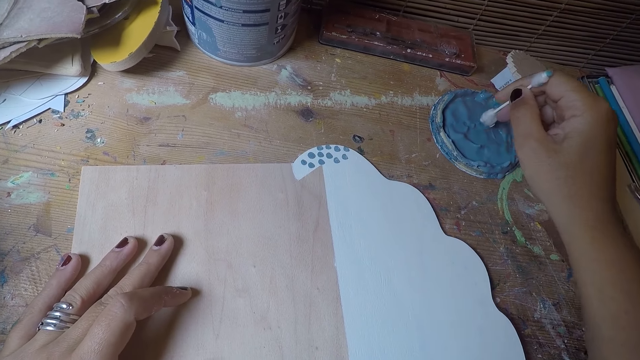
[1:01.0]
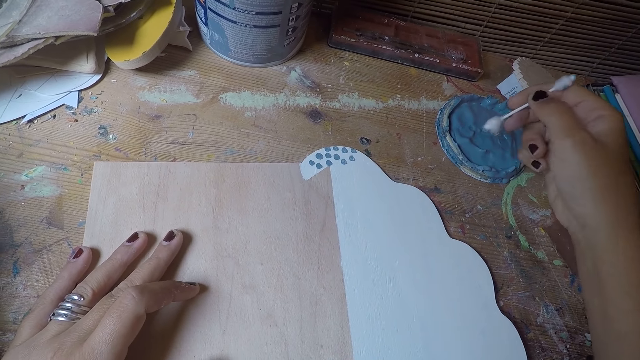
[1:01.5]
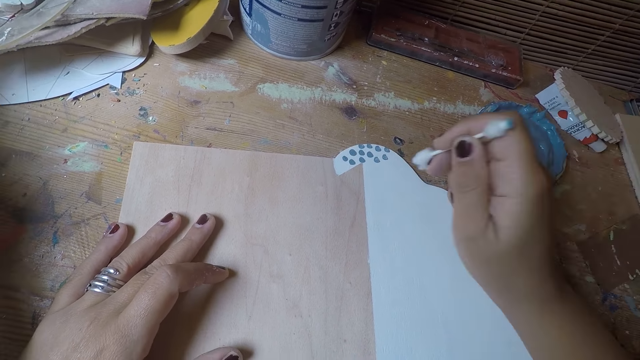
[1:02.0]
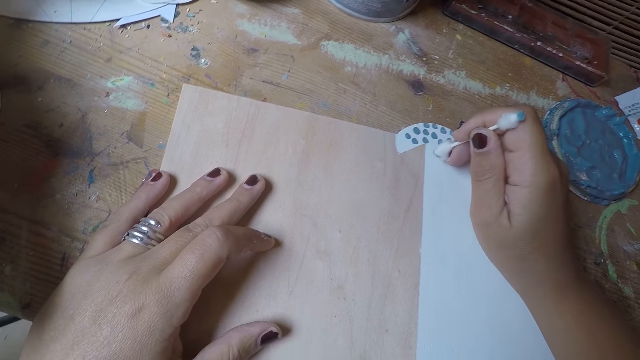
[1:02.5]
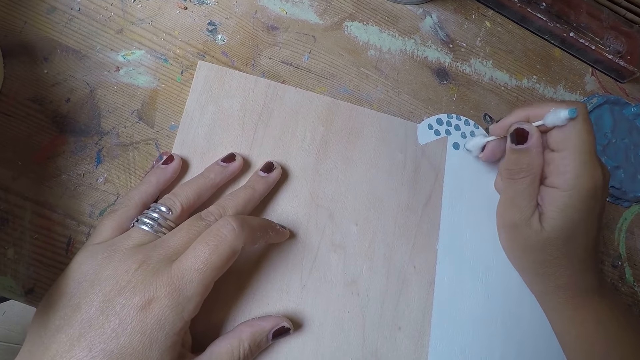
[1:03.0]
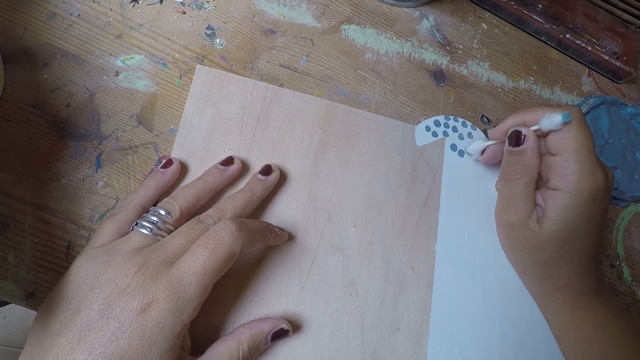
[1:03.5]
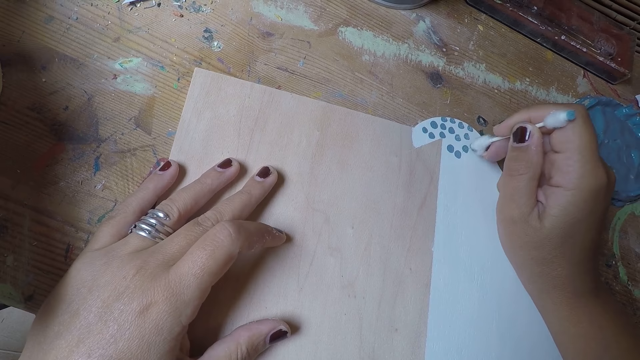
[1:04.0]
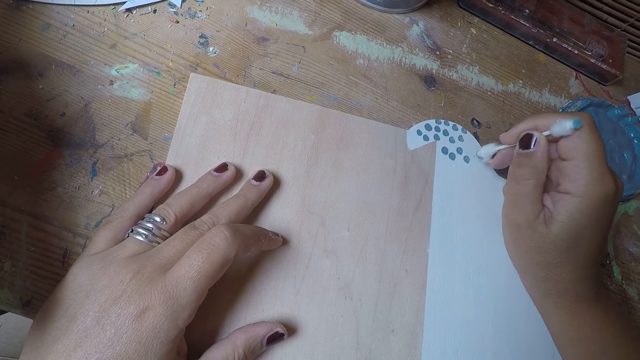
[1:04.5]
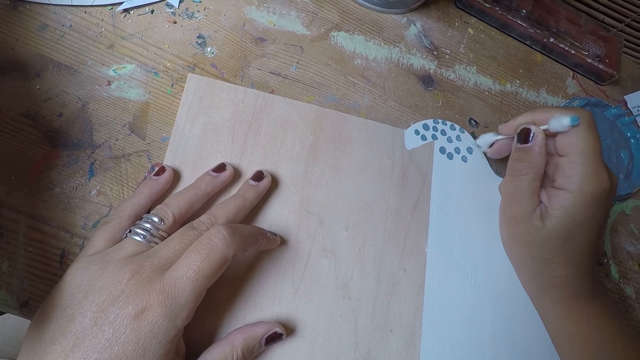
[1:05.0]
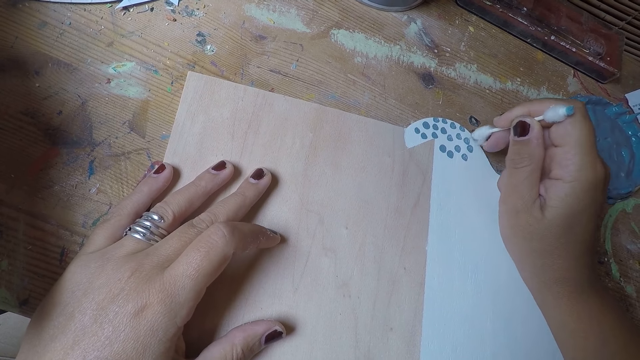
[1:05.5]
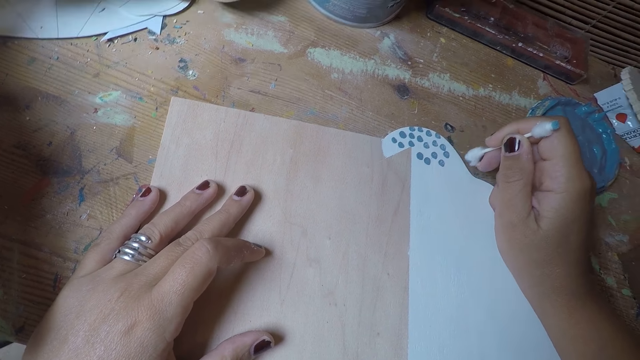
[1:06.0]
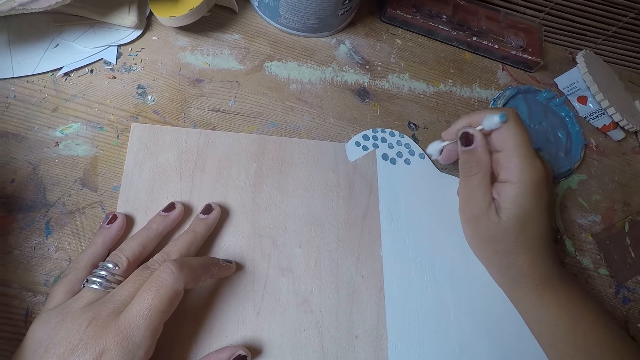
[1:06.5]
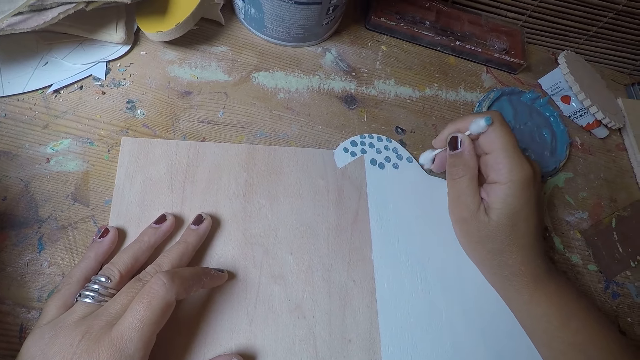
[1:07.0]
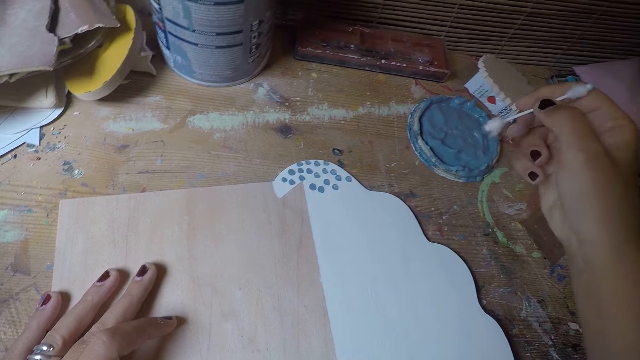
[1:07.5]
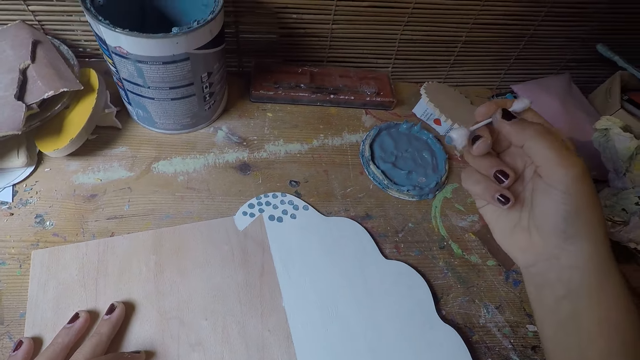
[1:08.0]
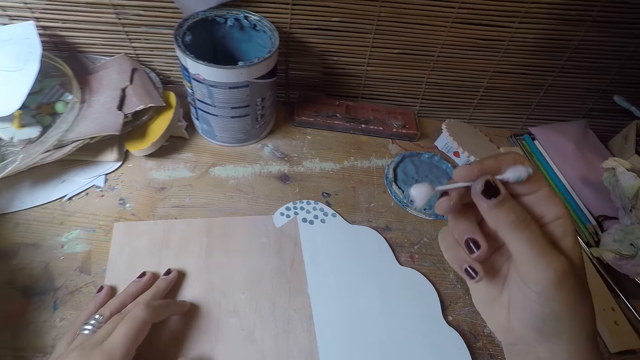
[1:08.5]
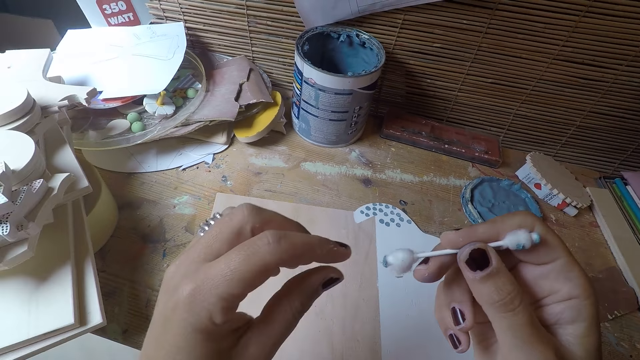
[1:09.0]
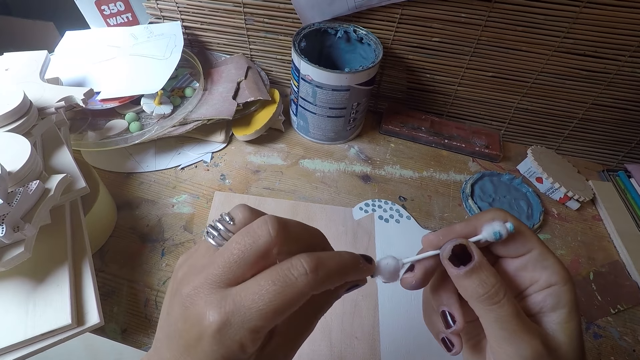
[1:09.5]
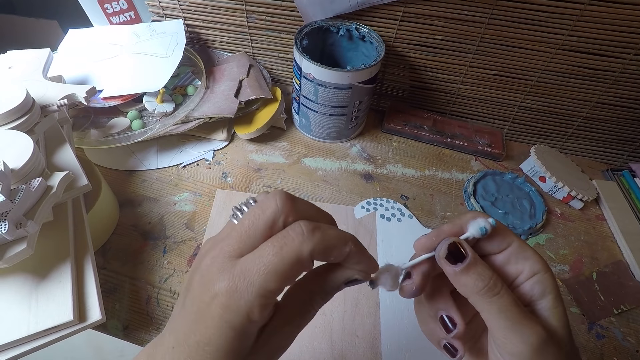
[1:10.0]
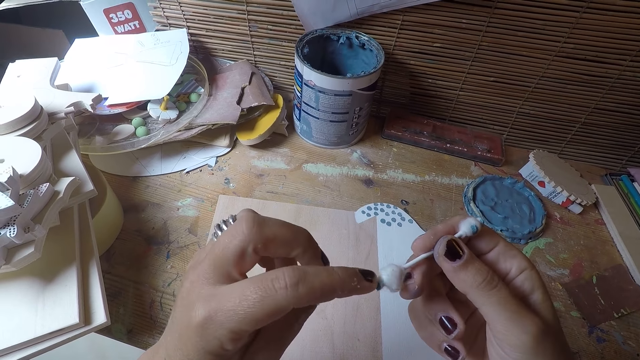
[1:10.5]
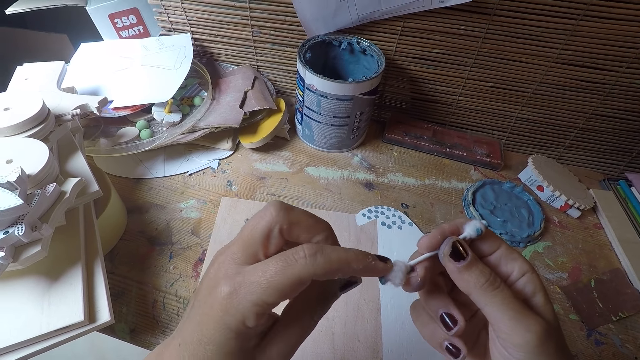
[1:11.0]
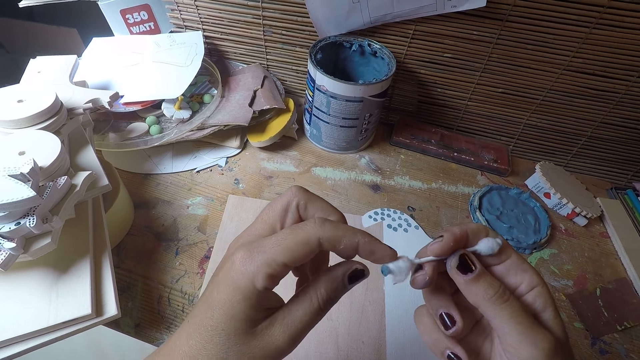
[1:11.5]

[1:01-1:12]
The camera wearer puts dots on the white paper board with the cotton bud in his right hand. He cleans the tip of the cotton bud in his right hand with his left hand.

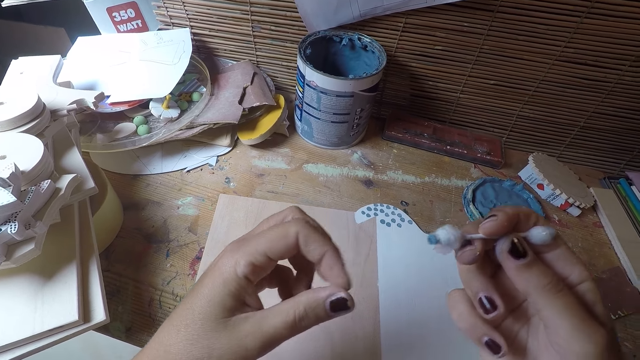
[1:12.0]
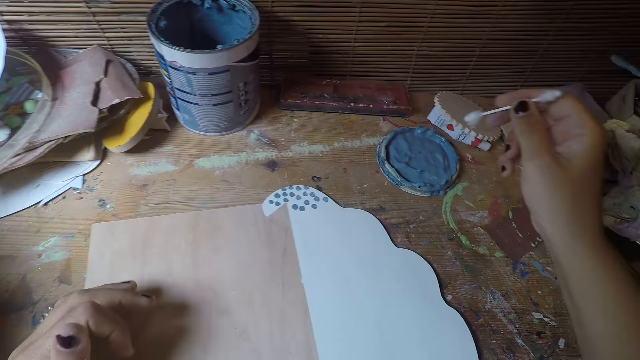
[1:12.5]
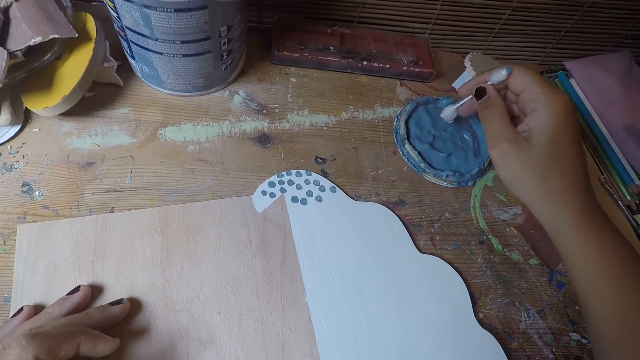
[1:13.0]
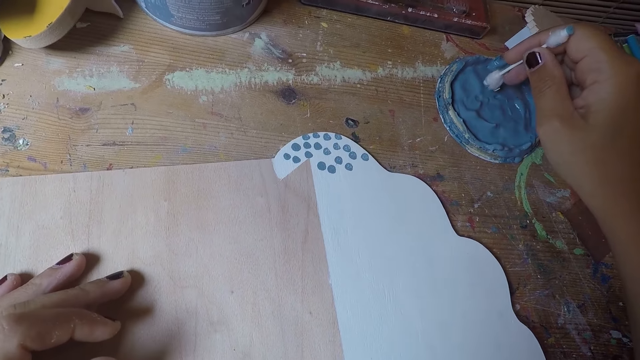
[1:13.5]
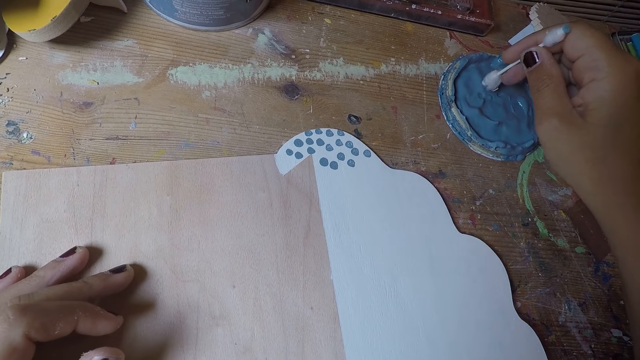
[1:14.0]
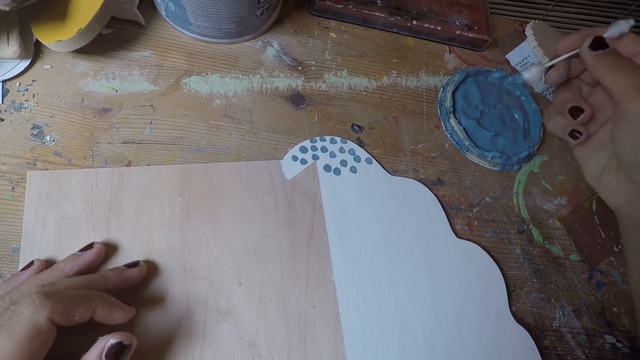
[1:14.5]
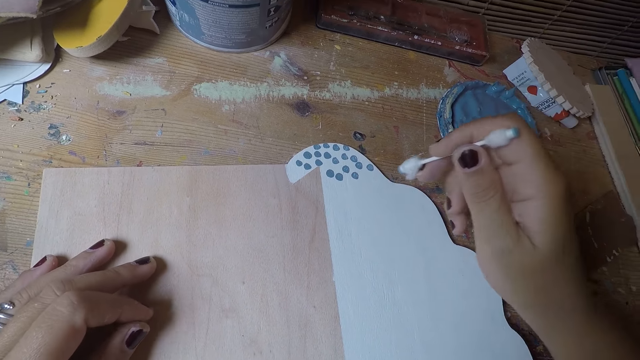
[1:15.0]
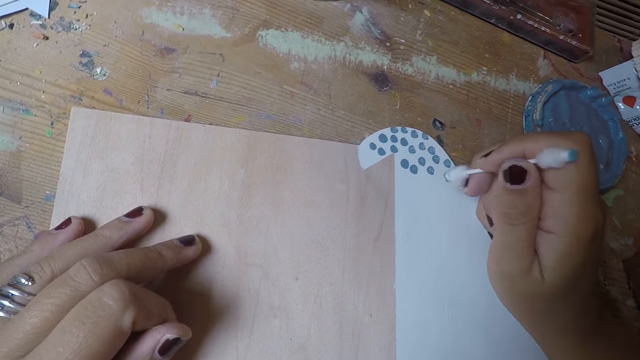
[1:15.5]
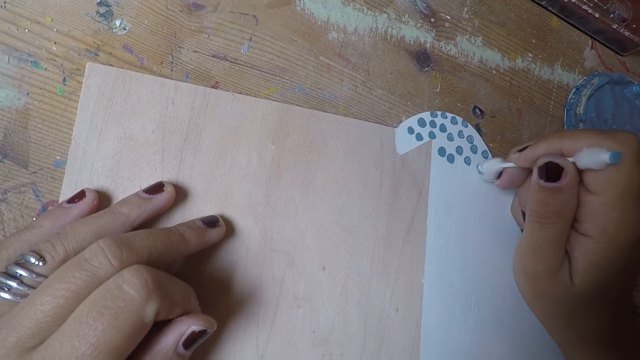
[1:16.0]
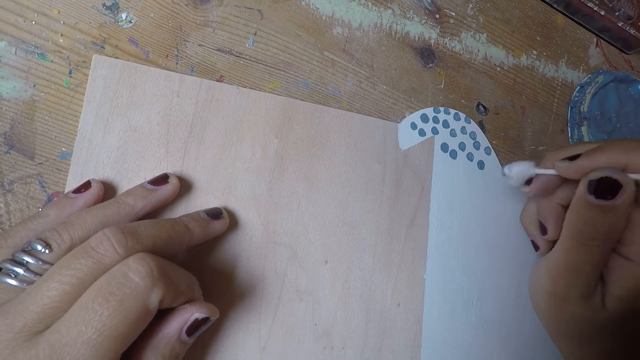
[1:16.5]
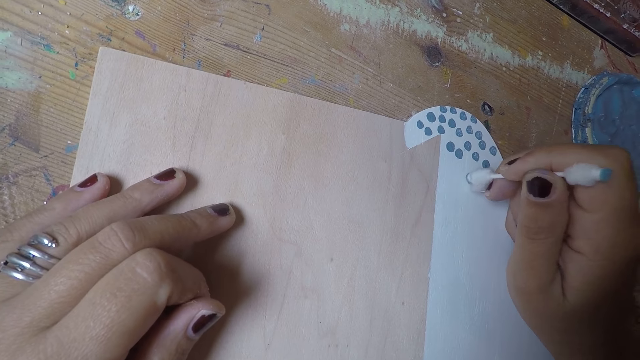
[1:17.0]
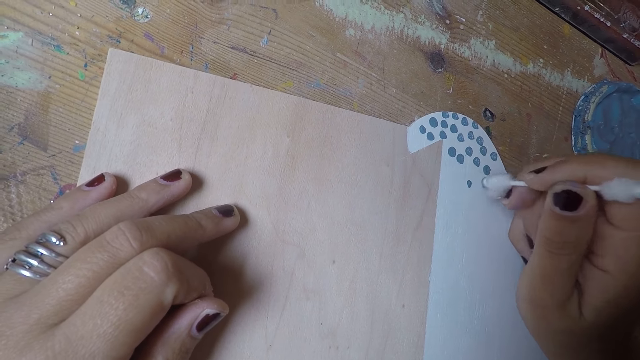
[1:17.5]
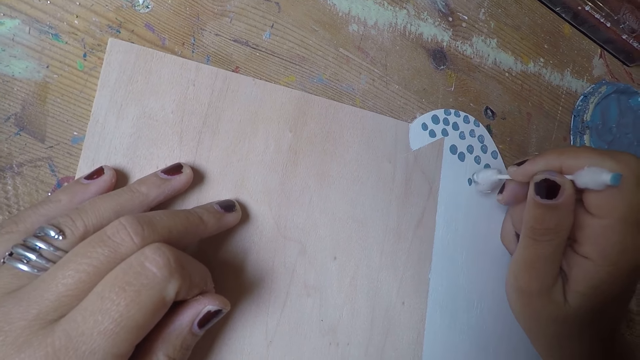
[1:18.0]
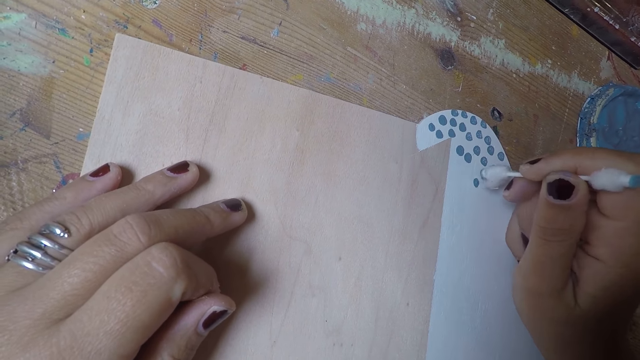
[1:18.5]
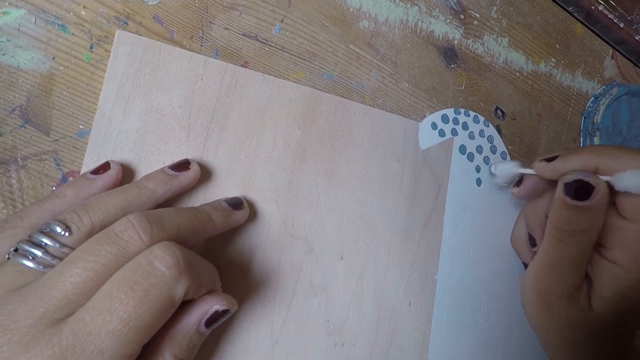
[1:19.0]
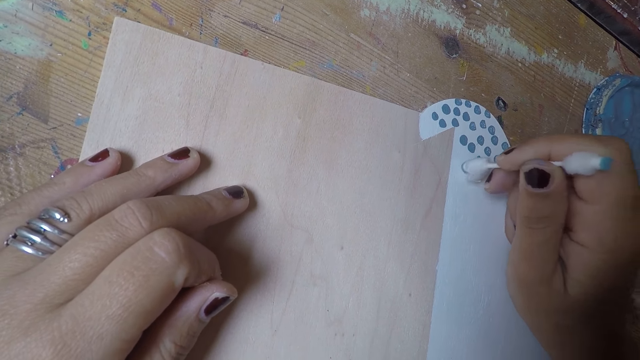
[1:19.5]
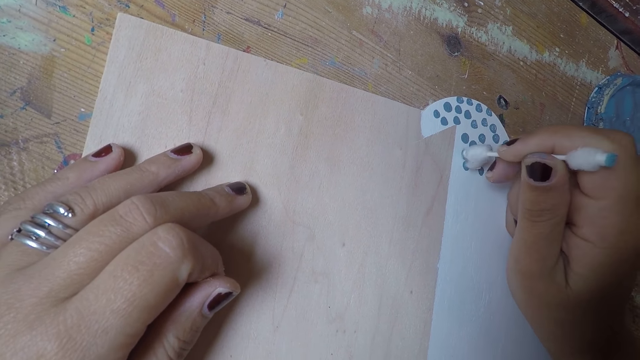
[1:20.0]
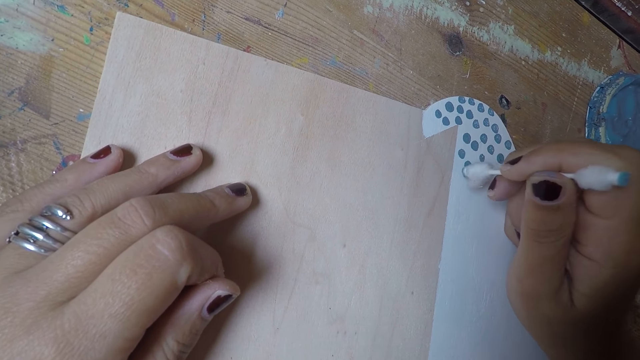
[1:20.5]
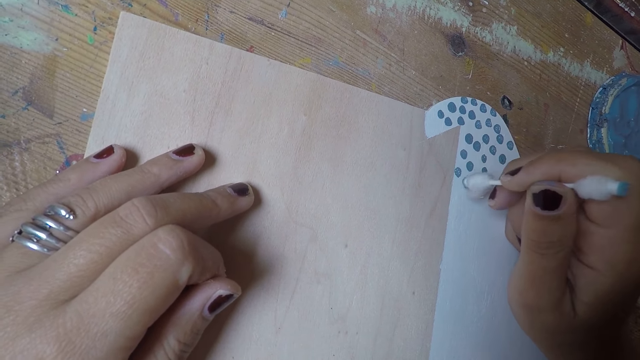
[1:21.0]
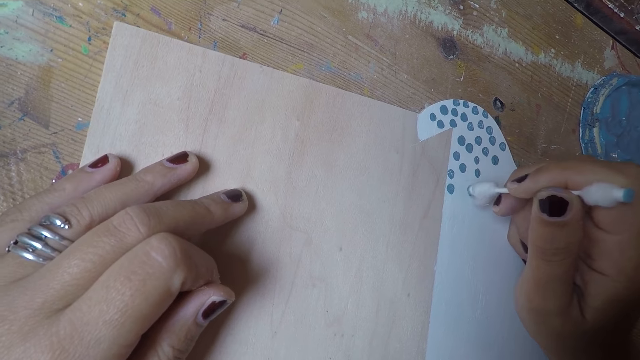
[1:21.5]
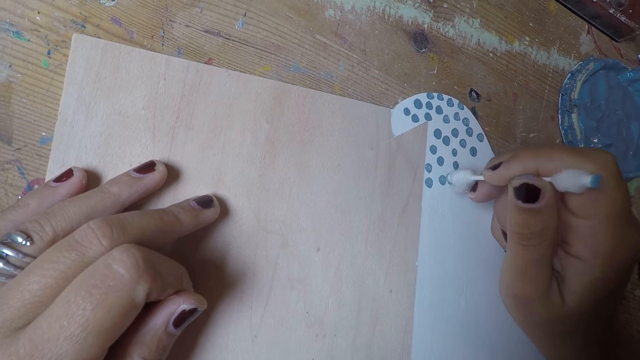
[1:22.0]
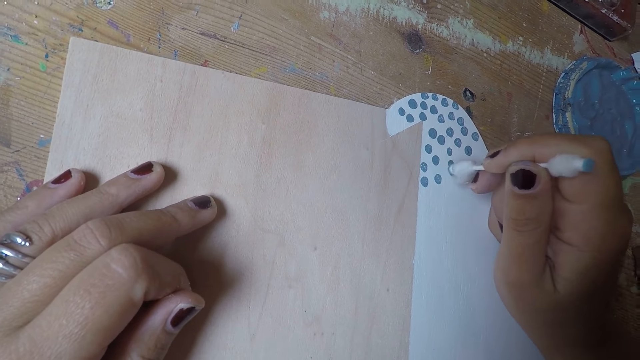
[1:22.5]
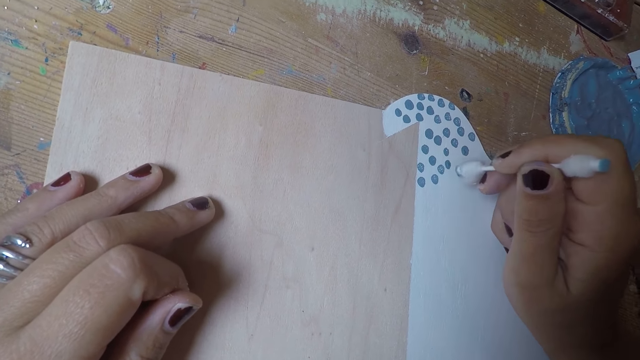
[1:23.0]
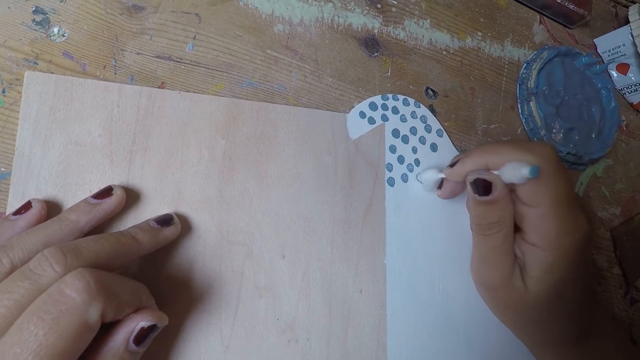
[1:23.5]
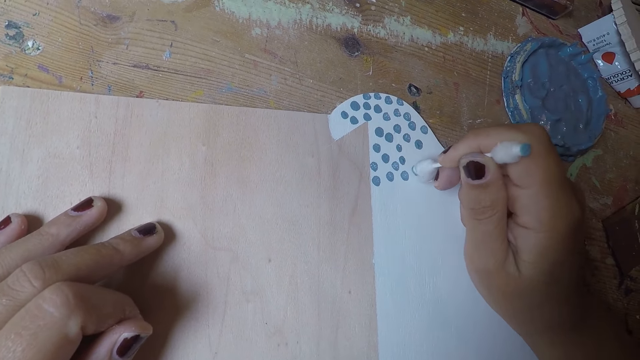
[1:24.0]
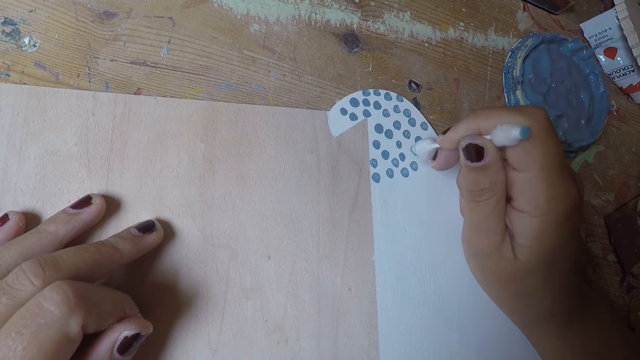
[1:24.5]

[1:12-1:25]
The camera wearer places his left hand on the white paper board. He takes paint on the paint cover with the cotton bud in his right hand. He puts dots on the white paper board with the cotton bud in his right hand.
